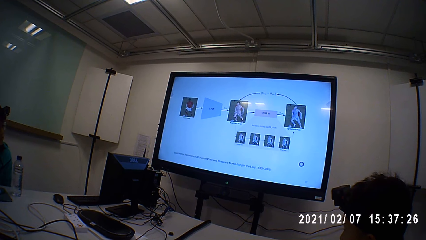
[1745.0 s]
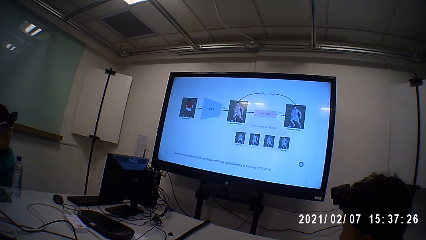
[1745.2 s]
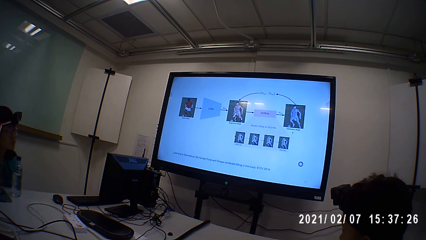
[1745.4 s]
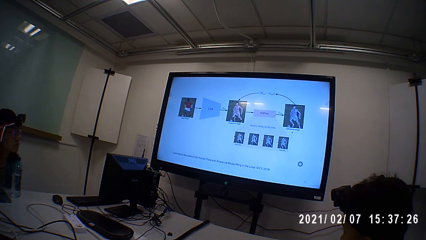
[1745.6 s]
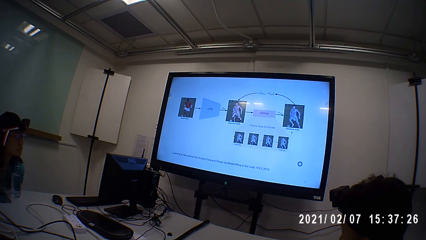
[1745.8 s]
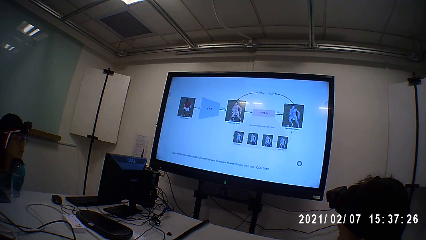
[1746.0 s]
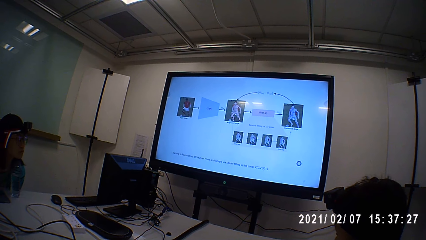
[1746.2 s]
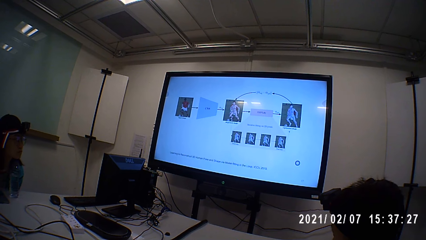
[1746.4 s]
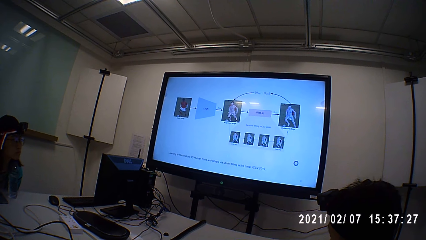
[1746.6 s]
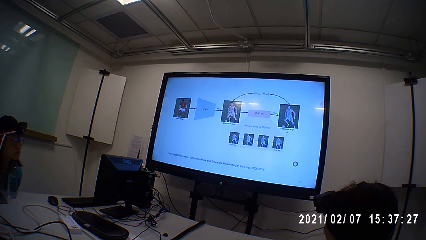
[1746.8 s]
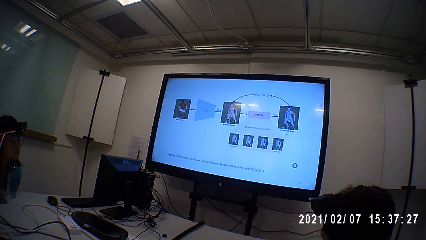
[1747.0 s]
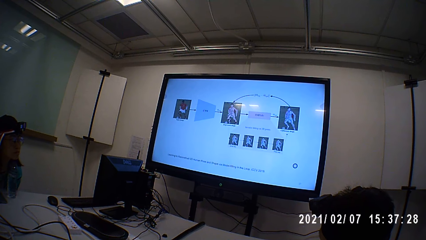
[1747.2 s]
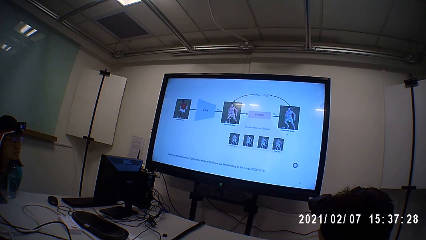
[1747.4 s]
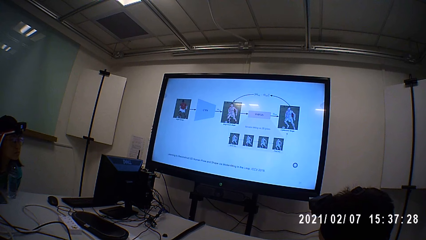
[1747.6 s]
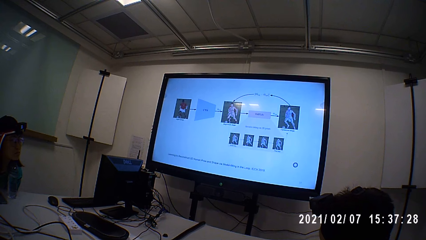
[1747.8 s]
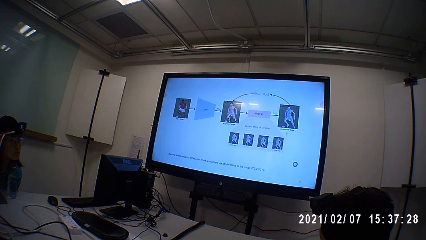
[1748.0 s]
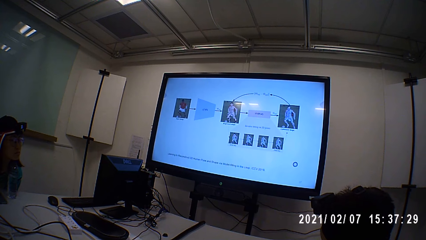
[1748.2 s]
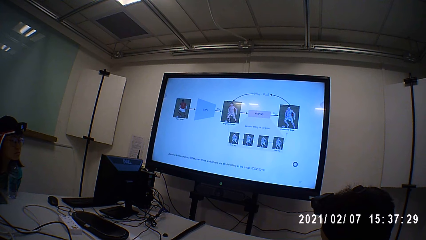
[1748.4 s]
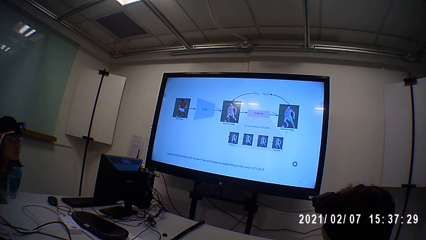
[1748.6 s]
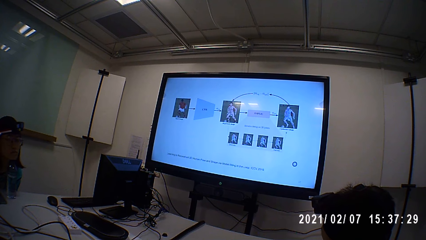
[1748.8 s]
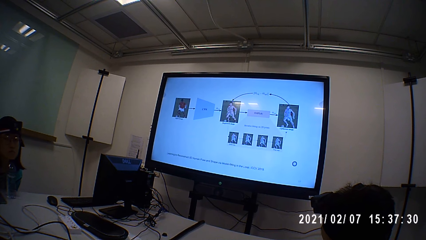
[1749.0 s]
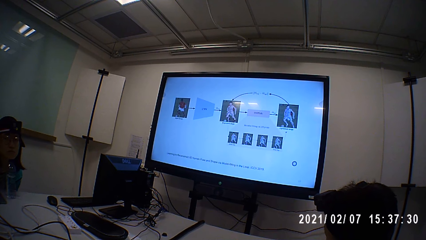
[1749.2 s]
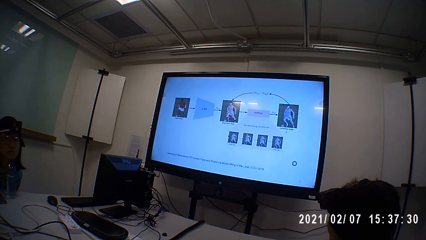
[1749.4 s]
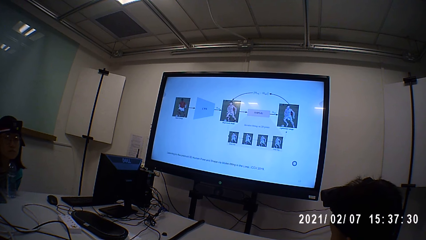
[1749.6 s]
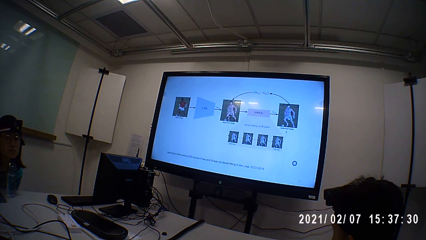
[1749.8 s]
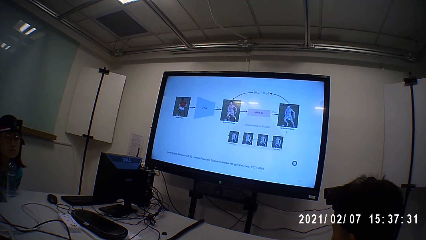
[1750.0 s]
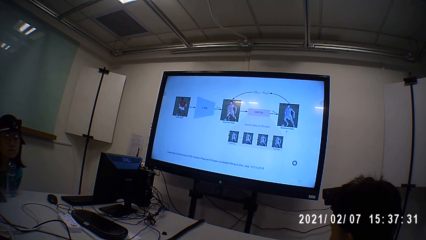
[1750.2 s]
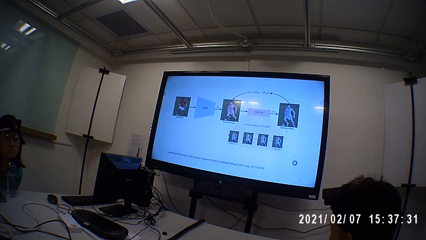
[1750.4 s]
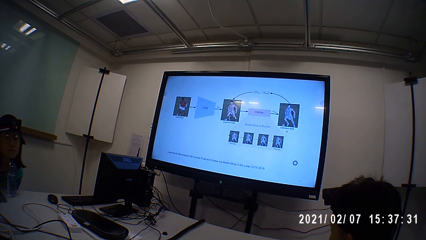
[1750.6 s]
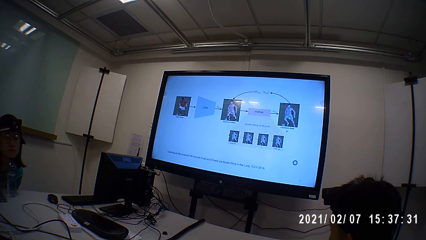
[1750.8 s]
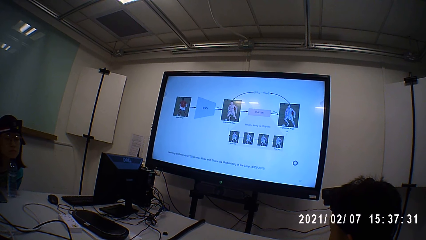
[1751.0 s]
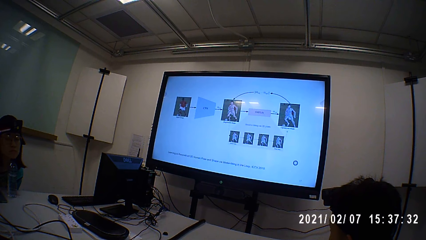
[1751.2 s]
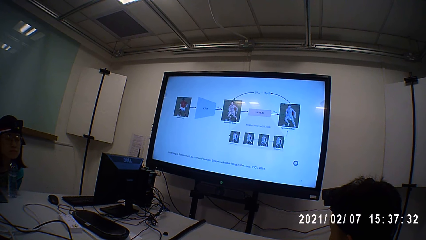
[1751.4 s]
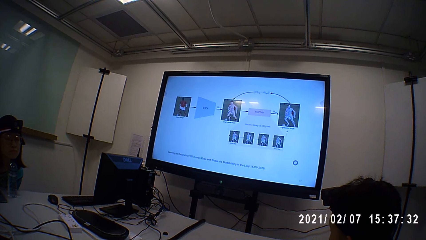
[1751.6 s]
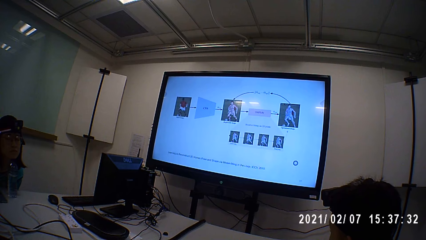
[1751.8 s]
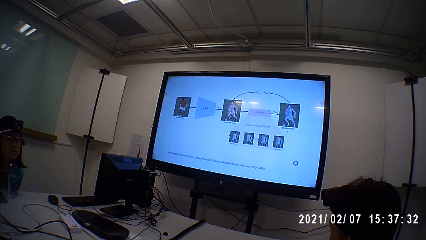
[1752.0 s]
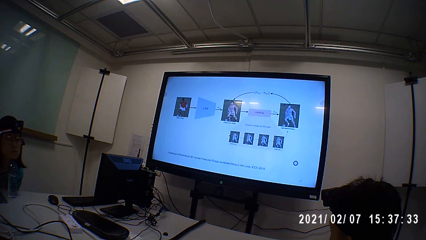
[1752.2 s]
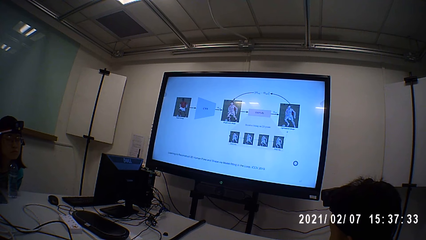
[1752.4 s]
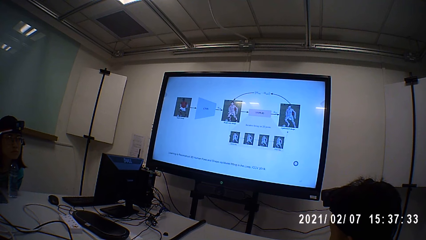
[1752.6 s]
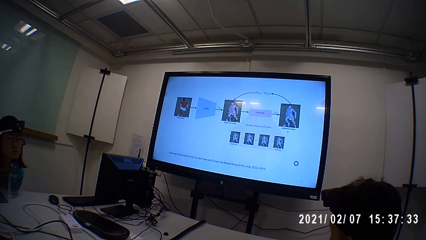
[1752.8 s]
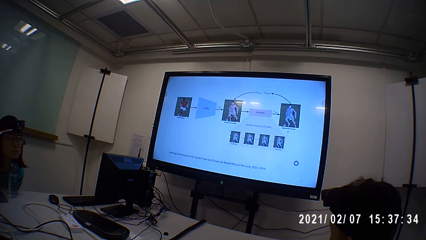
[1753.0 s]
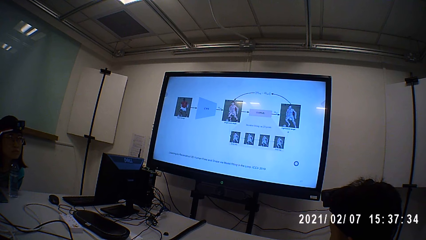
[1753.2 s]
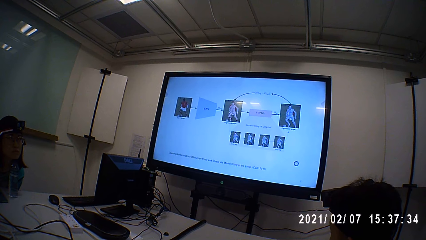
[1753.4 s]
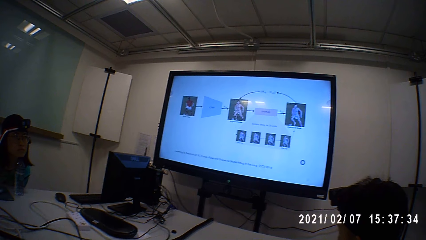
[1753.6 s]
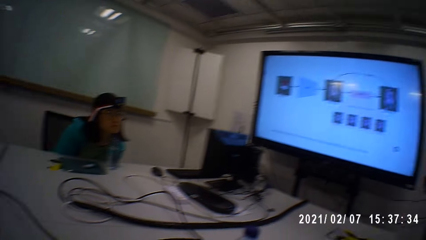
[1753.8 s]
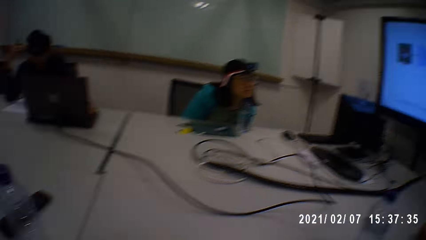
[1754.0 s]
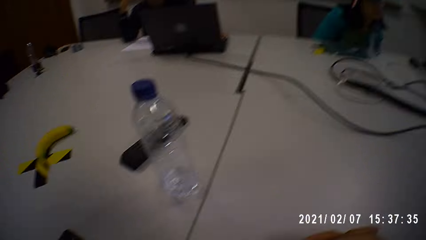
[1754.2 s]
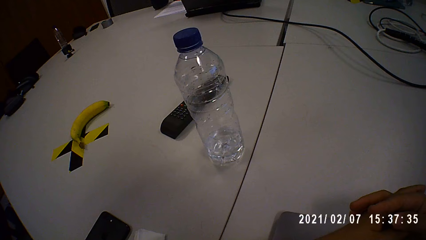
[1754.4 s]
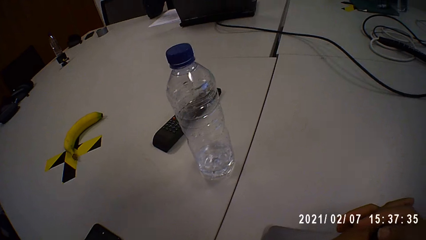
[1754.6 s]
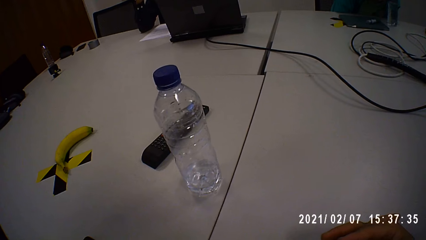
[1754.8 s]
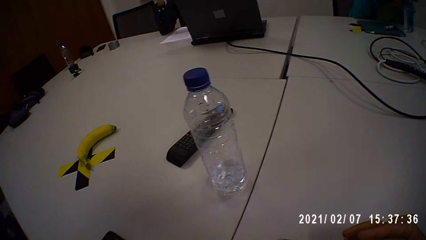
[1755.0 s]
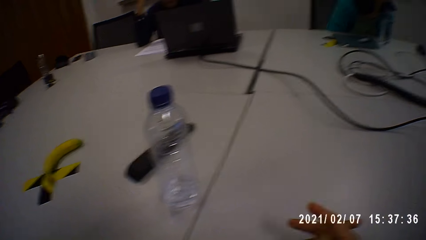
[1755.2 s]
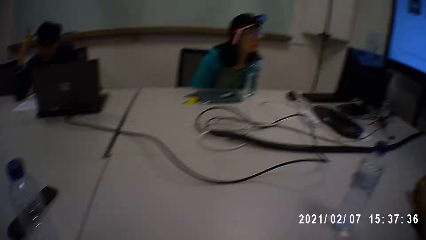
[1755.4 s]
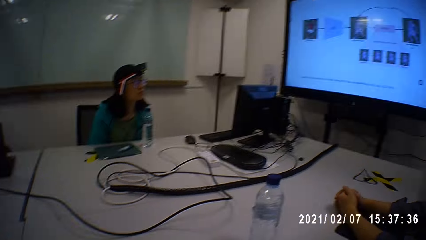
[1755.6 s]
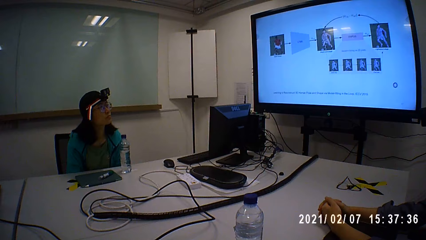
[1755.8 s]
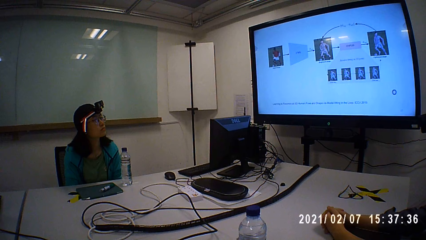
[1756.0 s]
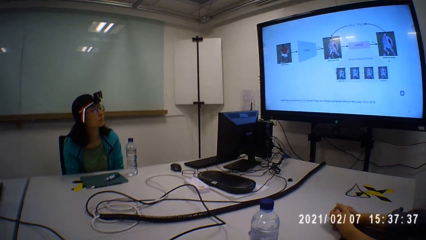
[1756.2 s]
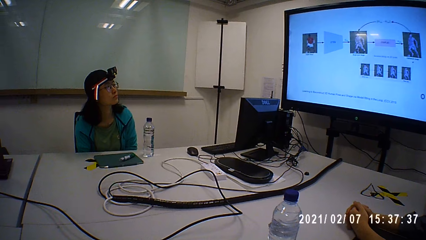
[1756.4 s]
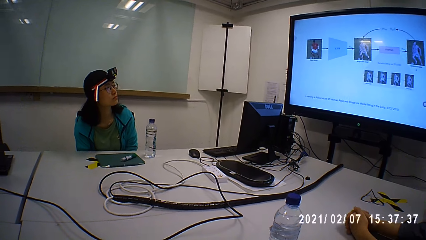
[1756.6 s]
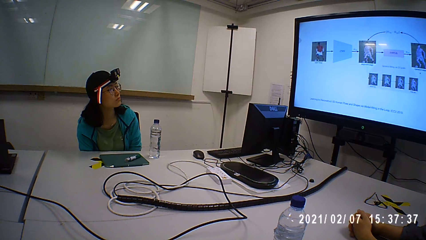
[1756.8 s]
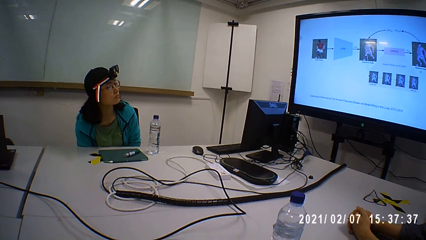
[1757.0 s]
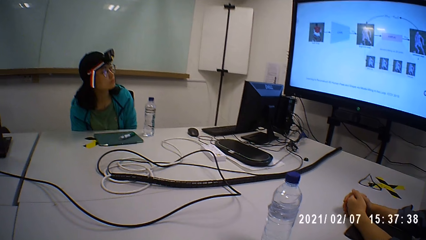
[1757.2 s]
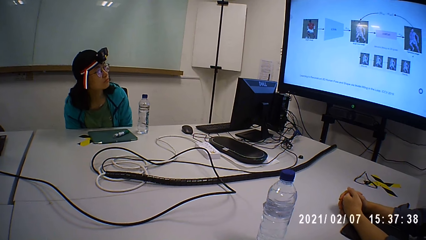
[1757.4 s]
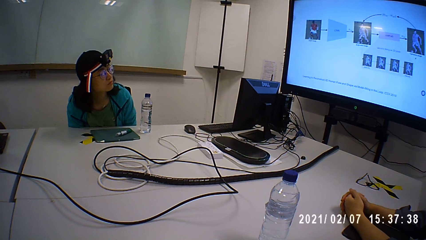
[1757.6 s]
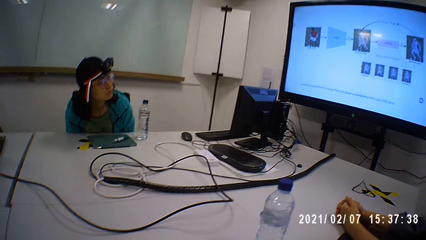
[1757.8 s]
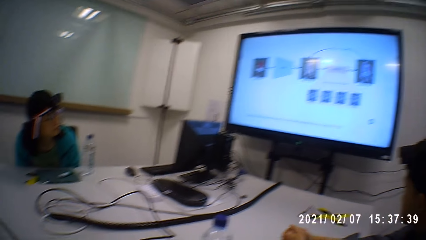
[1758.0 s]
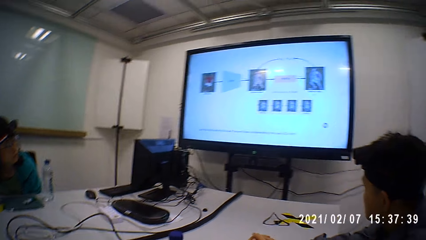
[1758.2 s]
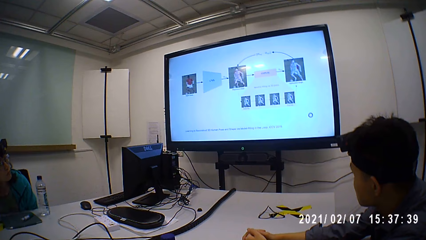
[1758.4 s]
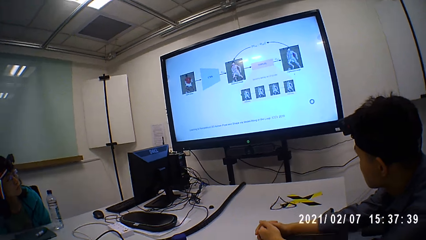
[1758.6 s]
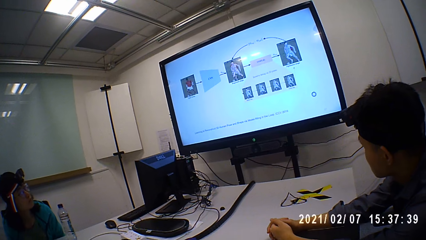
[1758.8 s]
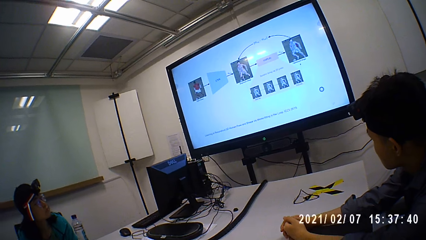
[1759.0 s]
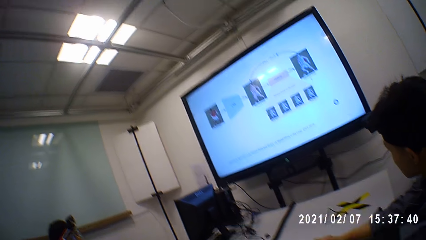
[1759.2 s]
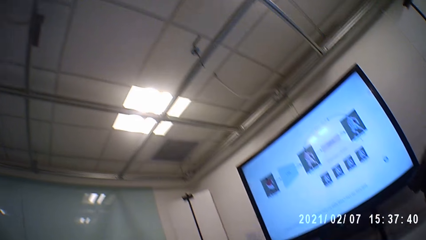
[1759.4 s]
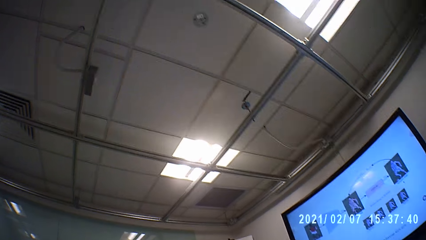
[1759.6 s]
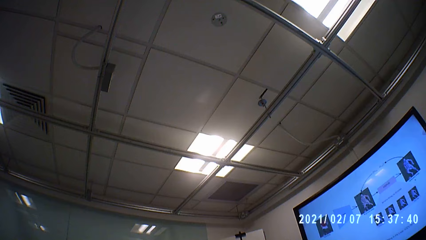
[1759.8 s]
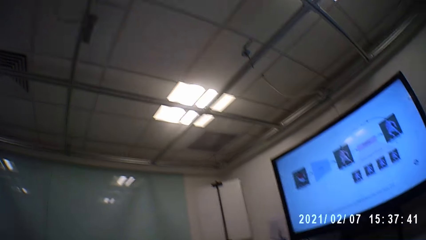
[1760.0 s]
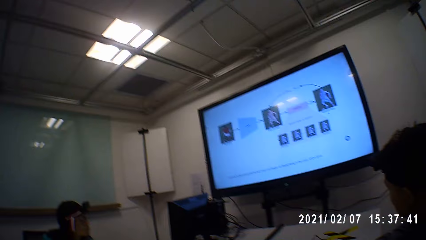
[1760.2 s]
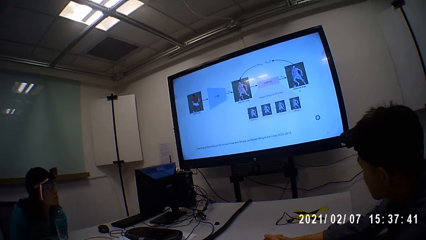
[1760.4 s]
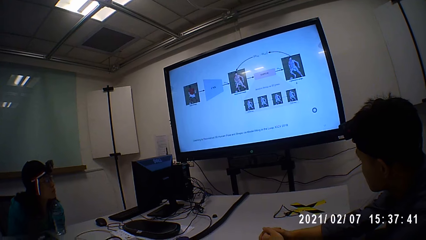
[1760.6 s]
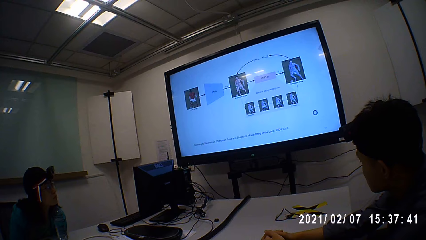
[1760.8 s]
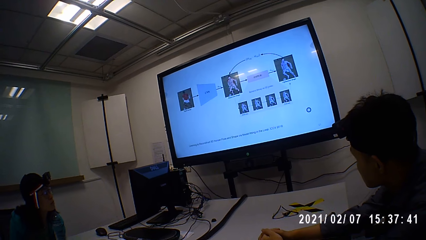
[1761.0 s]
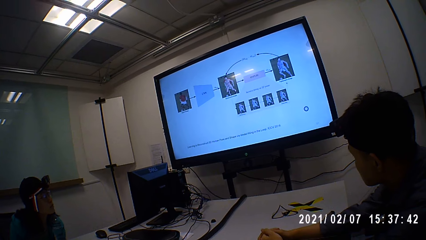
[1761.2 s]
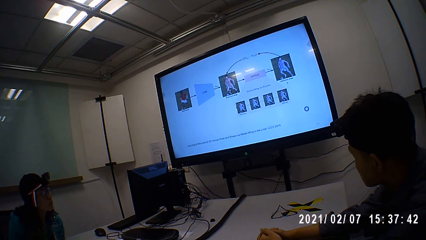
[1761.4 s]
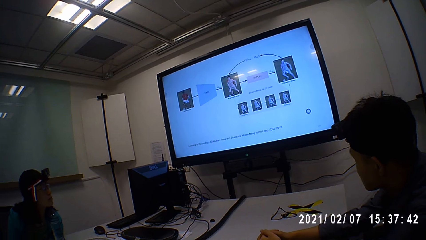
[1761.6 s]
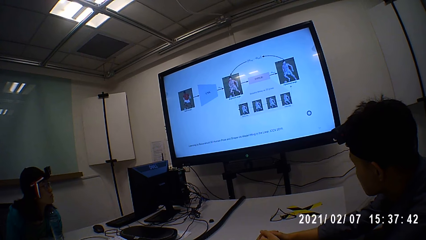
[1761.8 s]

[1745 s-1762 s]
A woman stares at the screen. The camera wearer looks around. They watch a presentation on a television.
